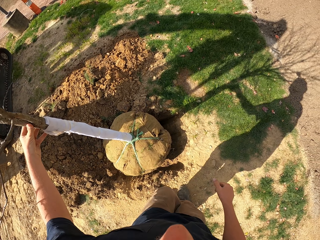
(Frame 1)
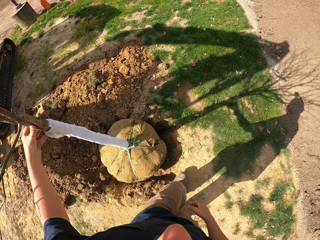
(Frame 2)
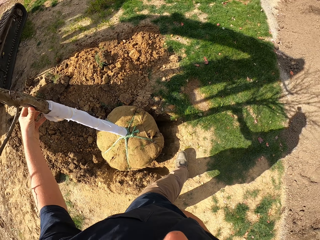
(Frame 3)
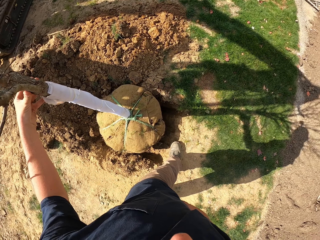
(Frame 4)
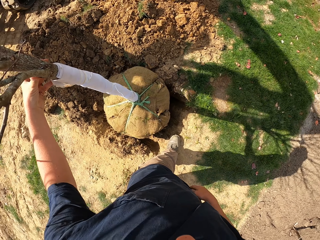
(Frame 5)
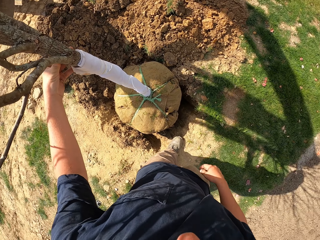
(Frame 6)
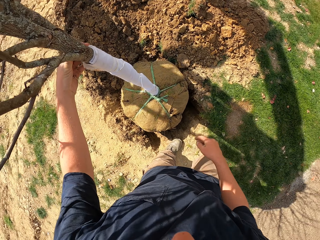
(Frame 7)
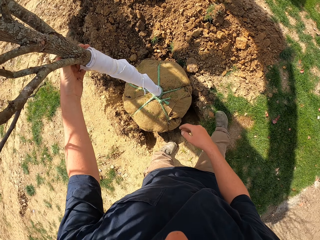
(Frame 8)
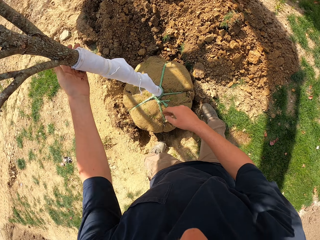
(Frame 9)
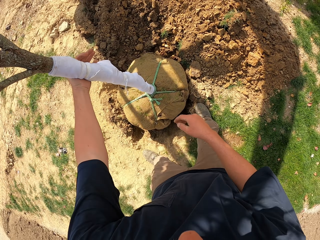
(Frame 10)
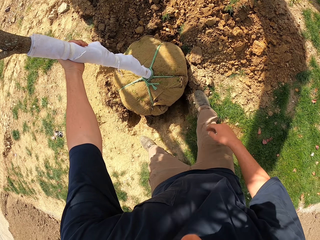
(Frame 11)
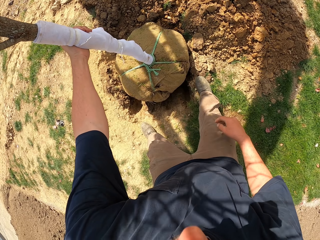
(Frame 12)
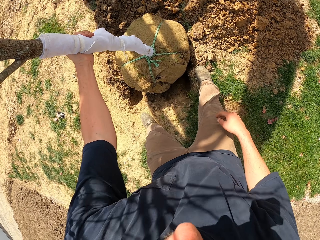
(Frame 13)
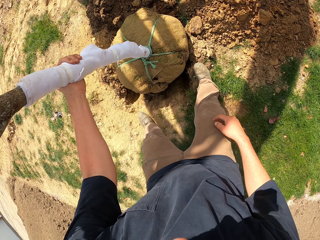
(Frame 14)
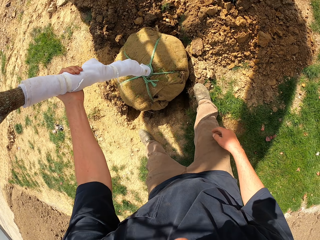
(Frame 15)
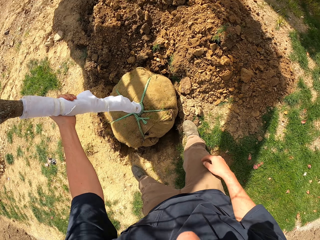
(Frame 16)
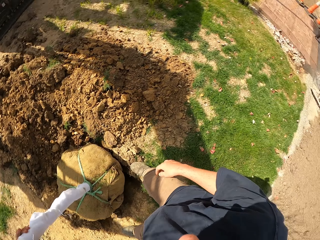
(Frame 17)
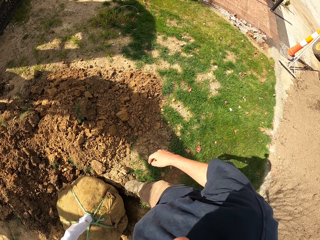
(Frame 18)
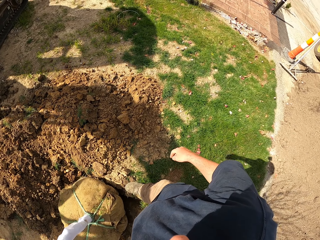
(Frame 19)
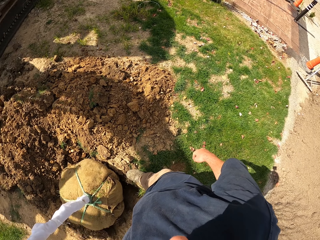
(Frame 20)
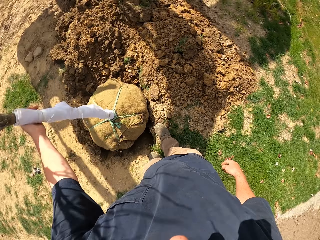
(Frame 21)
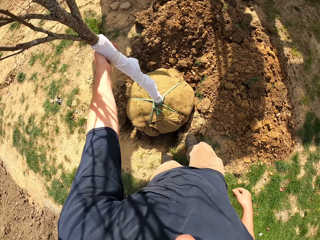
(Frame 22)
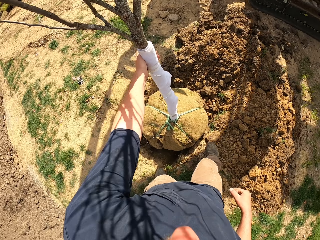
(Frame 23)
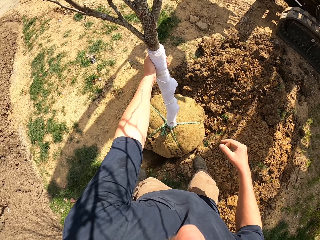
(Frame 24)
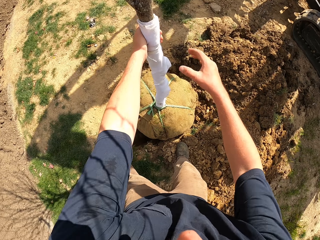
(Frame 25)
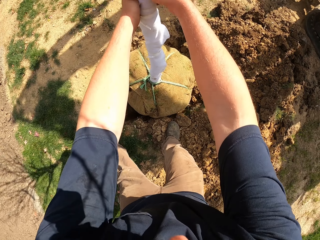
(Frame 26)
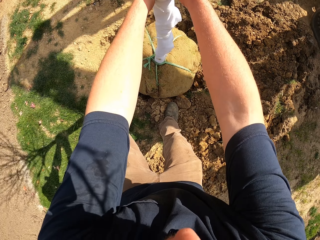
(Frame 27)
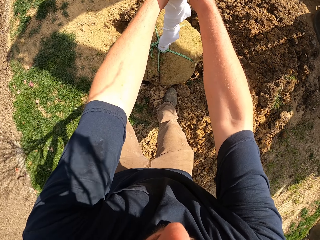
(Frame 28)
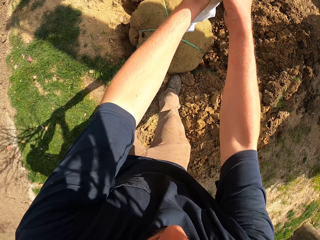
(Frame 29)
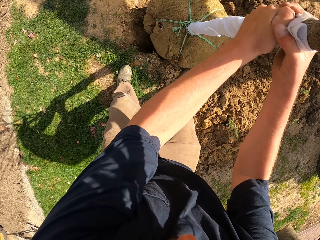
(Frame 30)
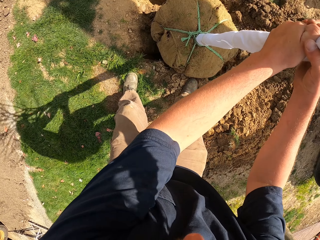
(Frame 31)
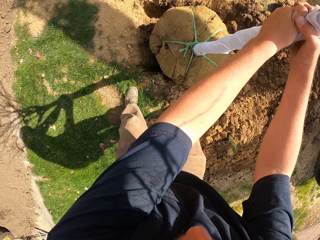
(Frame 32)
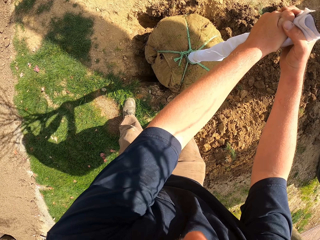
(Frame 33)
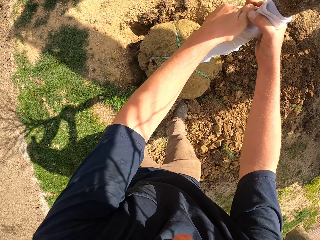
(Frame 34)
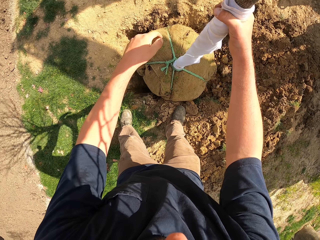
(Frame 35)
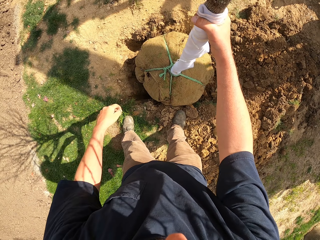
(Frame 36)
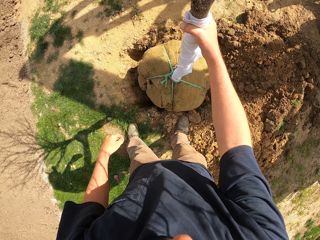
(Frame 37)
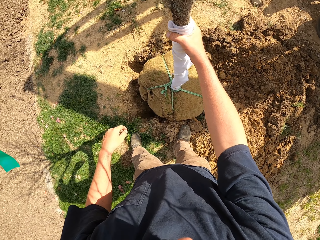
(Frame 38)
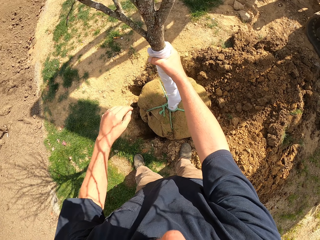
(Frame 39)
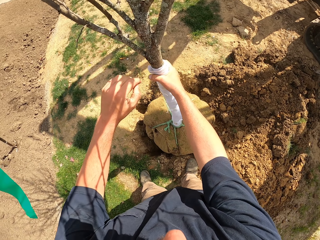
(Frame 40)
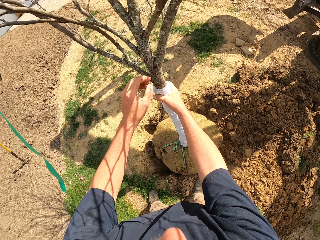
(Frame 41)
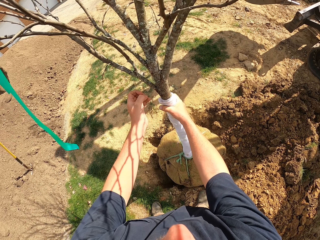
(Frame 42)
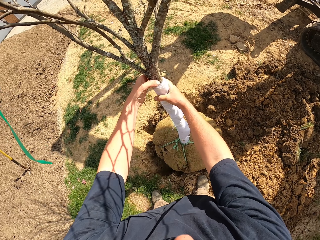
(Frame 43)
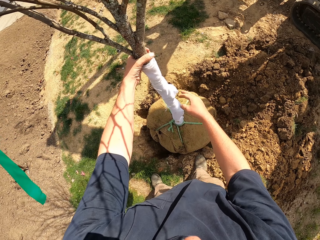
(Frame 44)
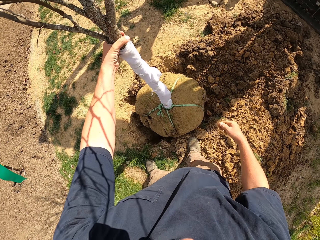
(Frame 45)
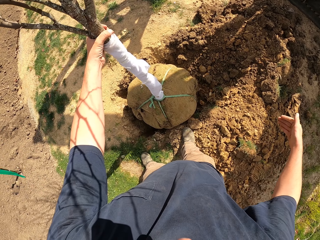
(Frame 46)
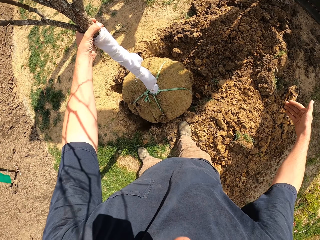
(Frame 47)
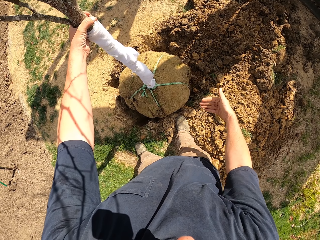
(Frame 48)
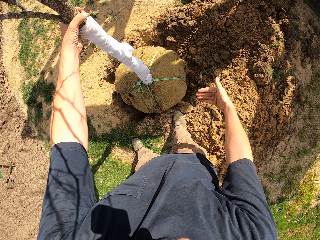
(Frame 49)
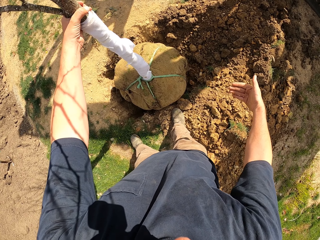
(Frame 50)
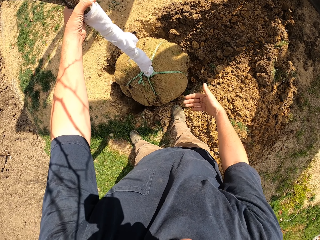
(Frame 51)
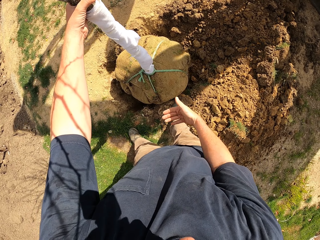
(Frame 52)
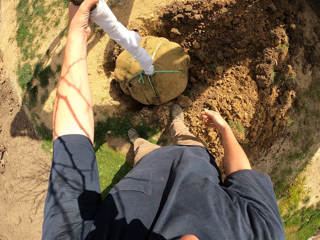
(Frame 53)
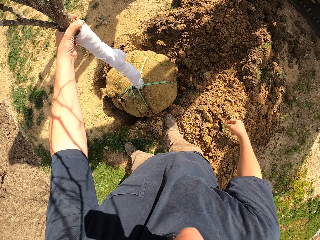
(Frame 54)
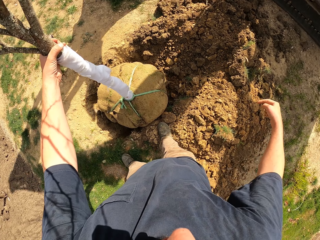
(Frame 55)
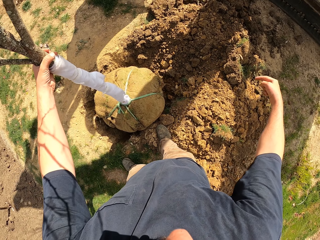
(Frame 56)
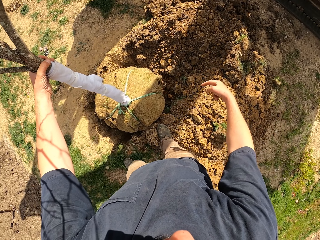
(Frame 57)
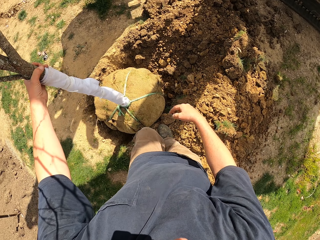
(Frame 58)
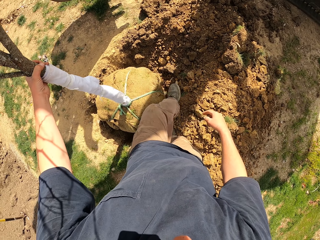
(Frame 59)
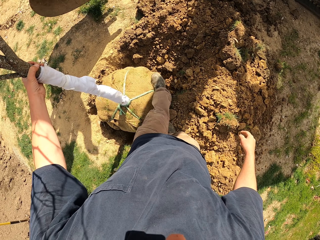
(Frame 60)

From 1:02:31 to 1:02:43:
The camera wearer looks at a plant. They look around. They pull the plant with both hands. They move a hand. They do gestures.

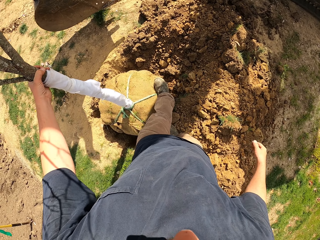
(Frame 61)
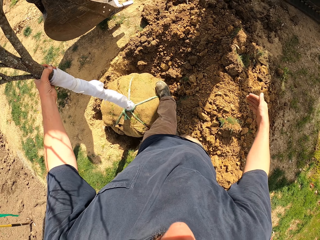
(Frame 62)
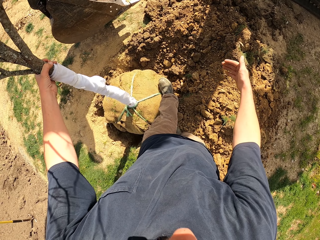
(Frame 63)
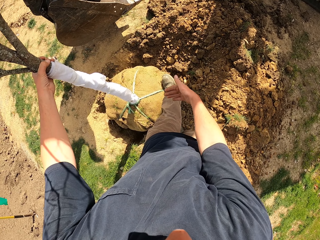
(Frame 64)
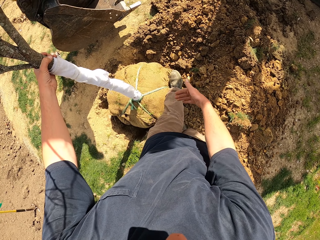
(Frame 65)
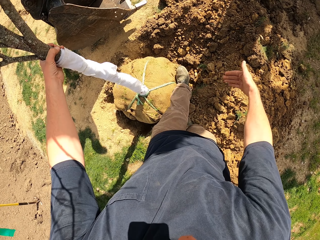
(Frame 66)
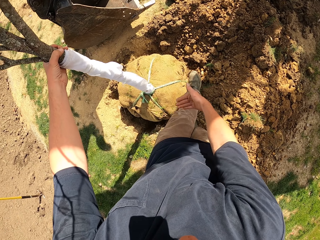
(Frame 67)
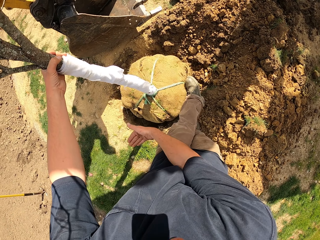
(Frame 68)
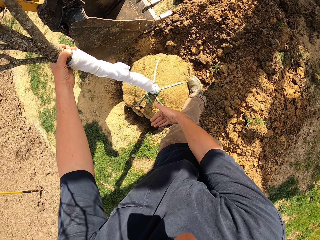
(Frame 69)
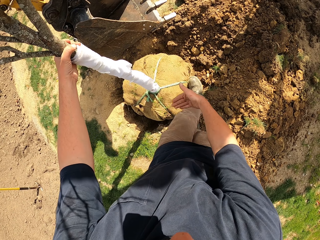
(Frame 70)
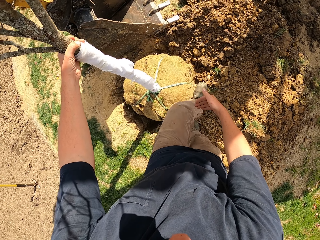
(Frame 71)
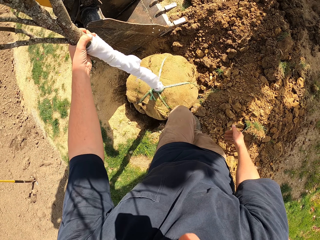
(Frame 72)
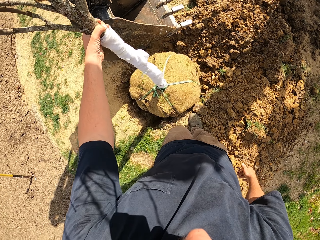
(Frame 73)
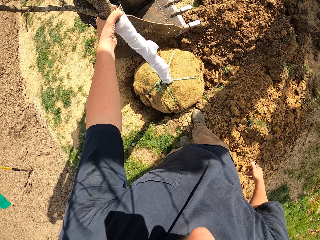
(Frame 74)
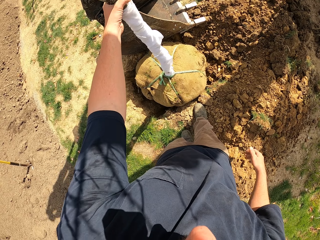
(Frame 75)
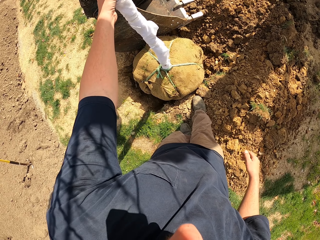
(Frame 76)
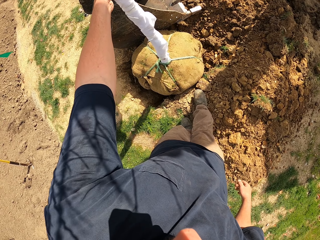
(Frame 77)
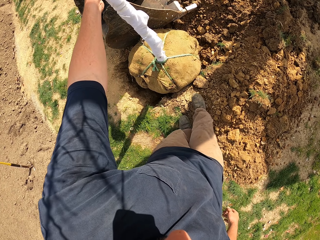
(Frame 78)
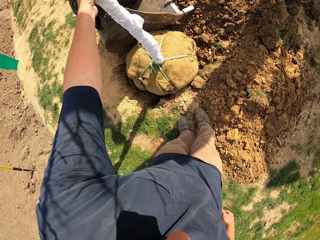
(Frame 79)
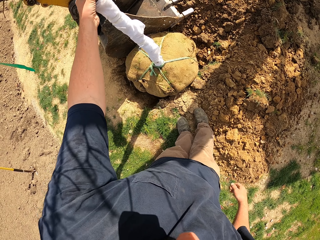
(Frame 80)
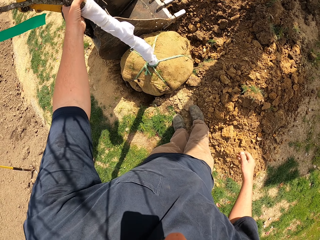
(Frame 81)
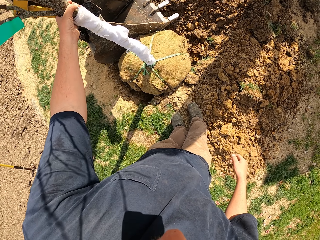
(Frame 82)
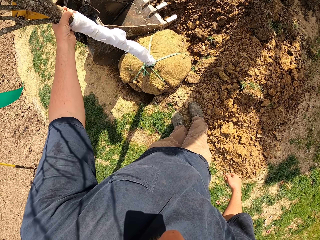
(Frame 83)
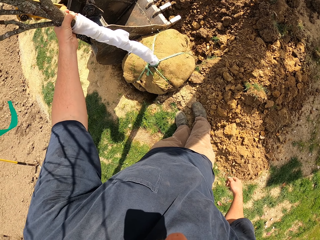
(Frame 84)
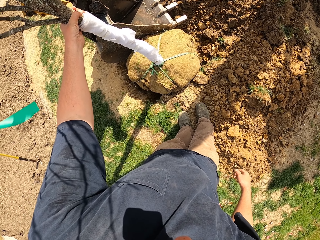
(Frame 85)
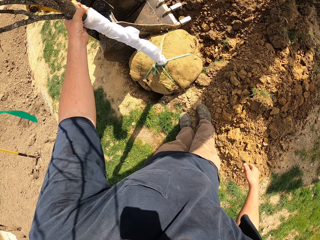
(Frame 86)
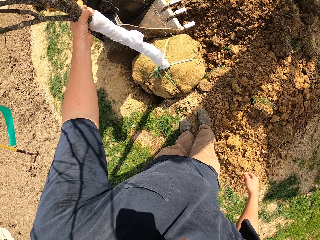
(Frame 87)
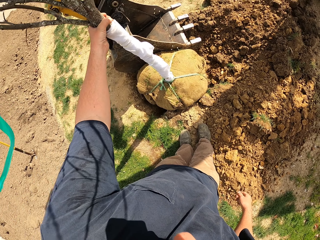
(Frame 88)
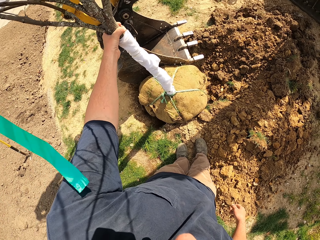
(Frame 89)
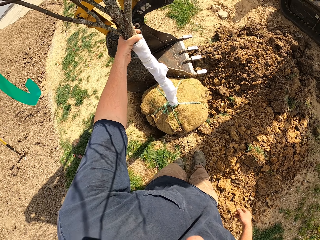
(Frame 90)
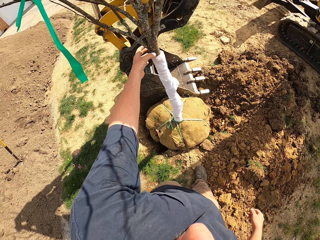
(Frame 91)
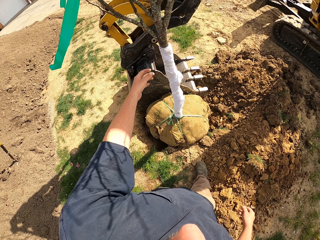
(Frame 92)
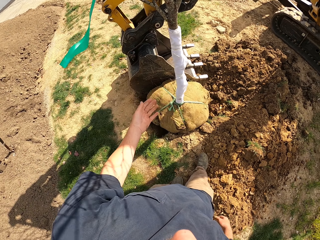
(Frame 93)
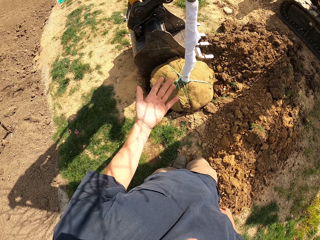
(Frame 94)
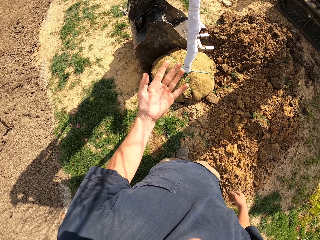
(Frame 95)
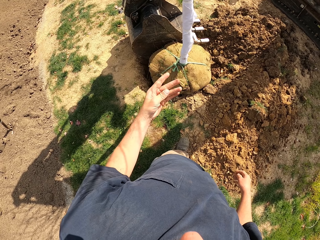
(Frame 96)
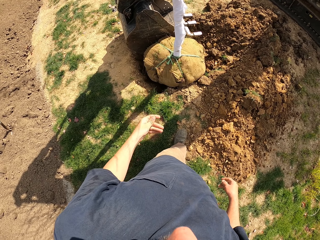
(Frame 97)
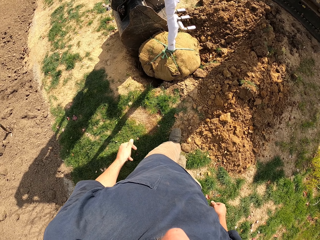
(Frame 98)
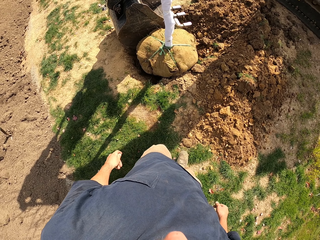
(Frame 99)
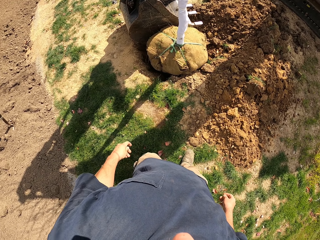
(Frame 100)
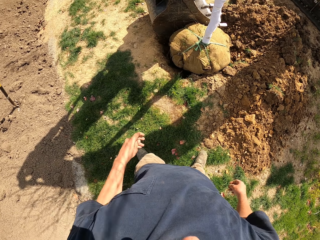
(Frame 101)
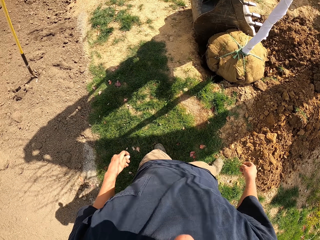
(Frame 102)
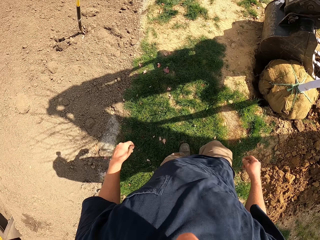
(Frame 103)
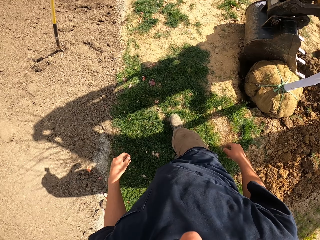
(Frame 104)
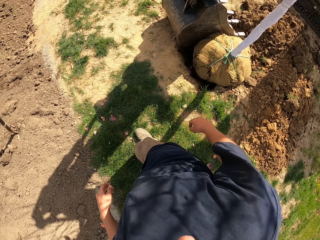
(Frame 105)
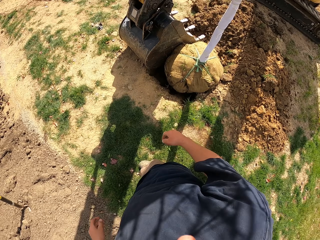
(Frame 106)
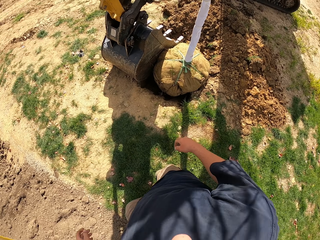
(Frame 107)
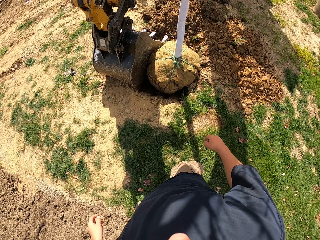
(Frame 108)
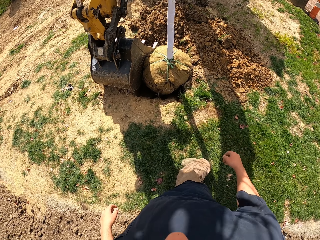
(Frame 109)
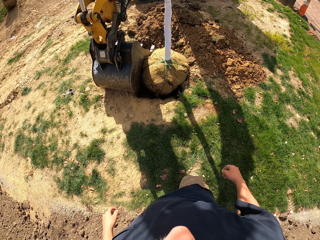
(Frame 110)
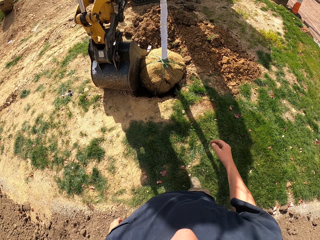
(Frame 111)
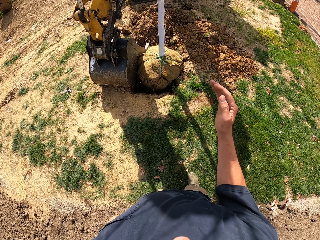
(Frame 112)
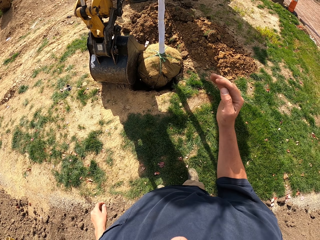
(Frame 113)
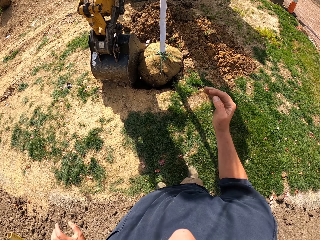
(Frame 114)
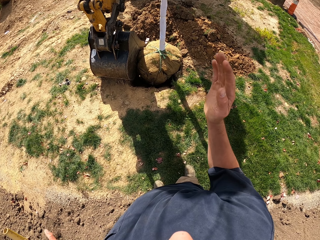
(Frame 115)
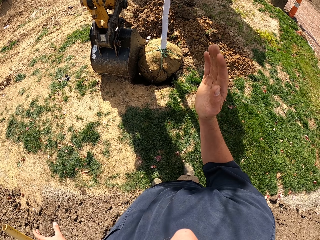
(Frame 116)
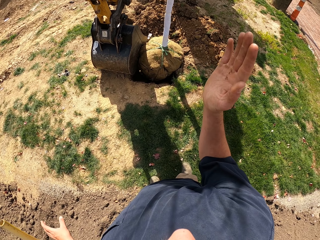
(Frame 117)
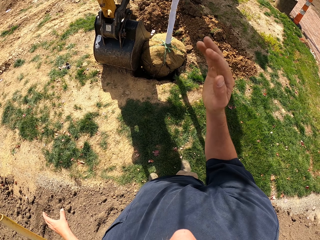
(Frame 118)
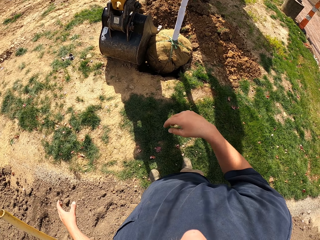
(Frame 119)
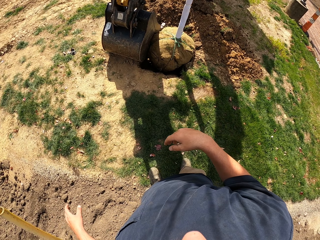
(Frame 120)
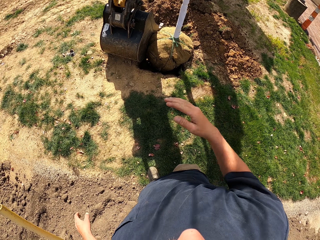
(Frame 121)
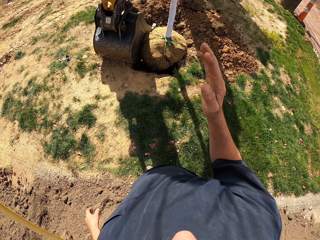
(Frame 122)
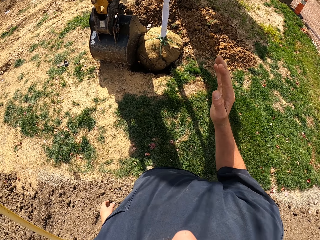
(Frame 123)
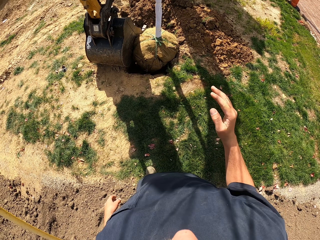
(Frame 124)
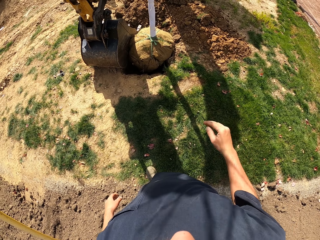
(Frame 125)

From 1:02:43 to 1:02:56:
The camera wearer steps on the bark of a plant. He moves a hand. He looks at an excavator bucket. He holds the plant. He withdraws the left hand from the plant. He looks at his hand. He steps backwards. He looks at an excavator. He moves a hand. He does gestures.
